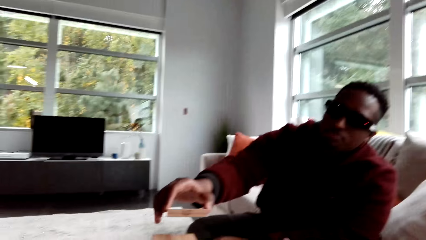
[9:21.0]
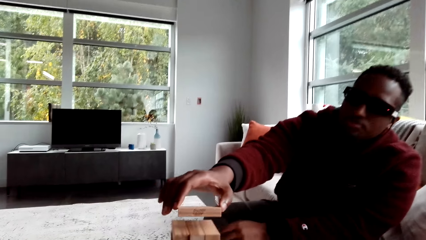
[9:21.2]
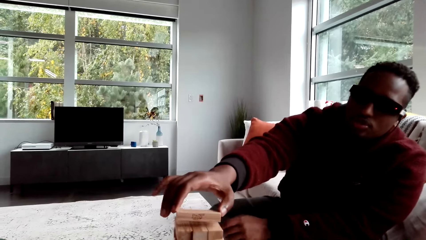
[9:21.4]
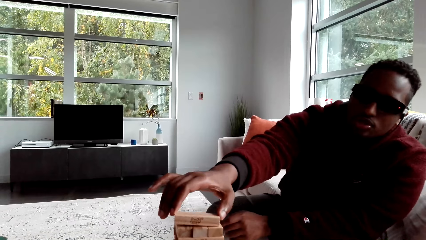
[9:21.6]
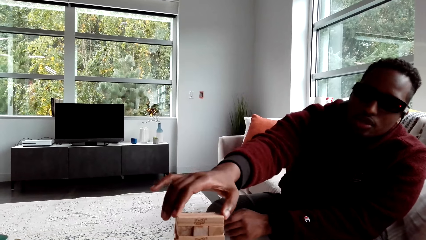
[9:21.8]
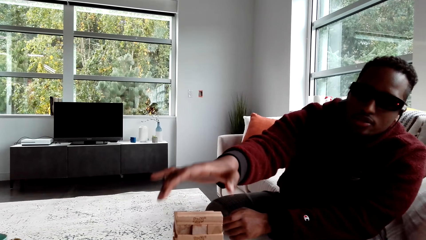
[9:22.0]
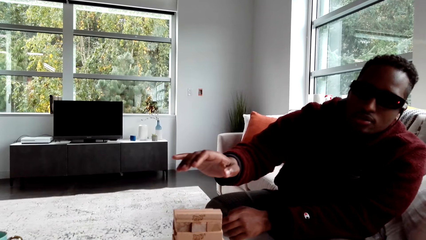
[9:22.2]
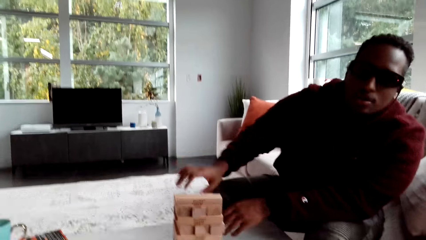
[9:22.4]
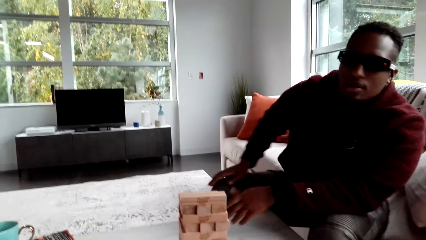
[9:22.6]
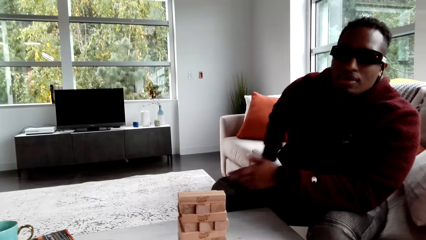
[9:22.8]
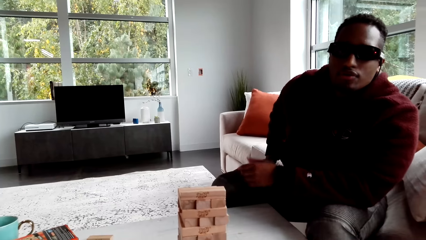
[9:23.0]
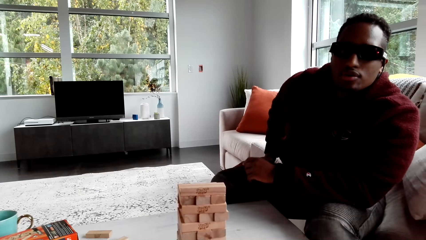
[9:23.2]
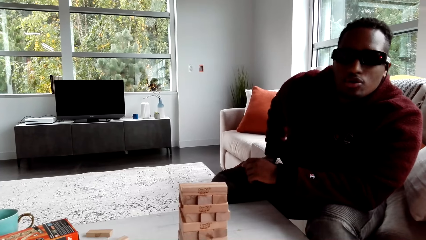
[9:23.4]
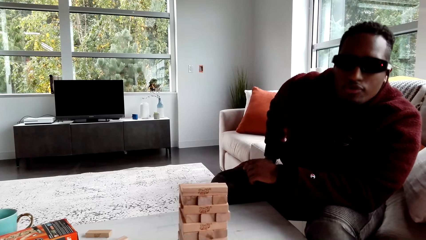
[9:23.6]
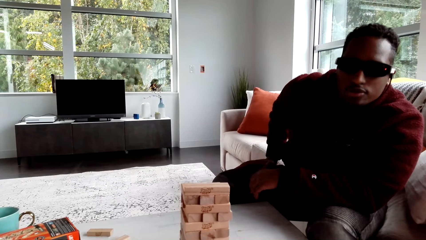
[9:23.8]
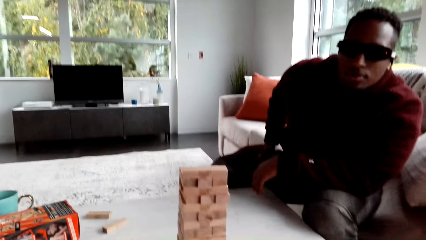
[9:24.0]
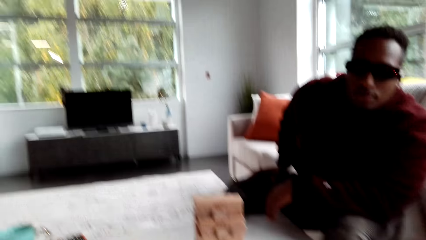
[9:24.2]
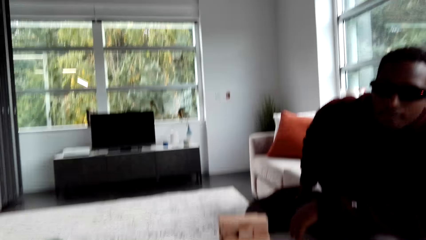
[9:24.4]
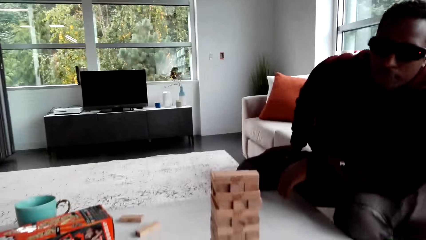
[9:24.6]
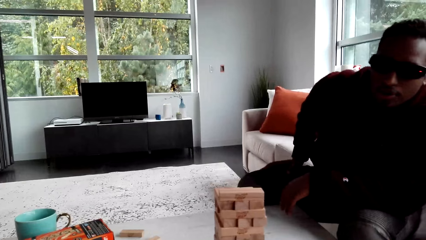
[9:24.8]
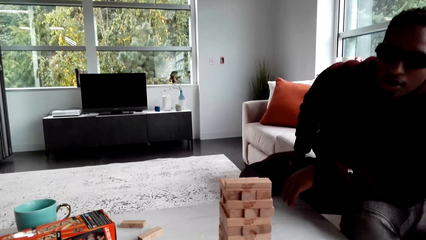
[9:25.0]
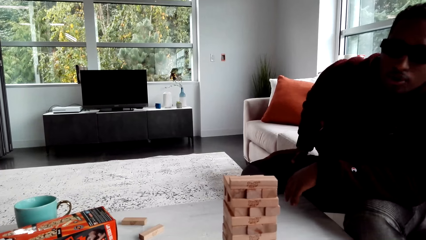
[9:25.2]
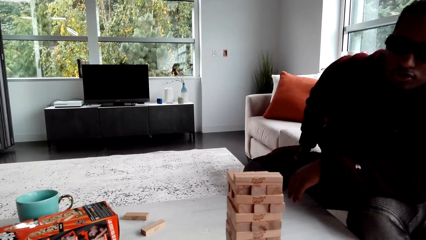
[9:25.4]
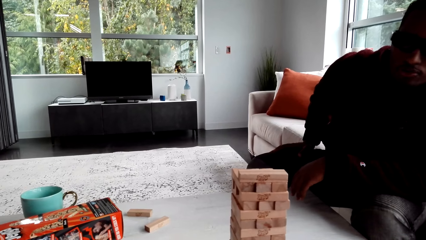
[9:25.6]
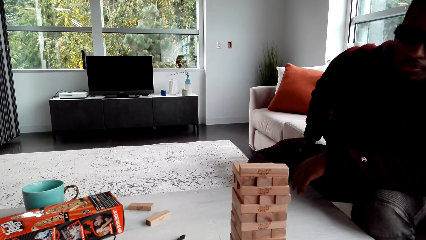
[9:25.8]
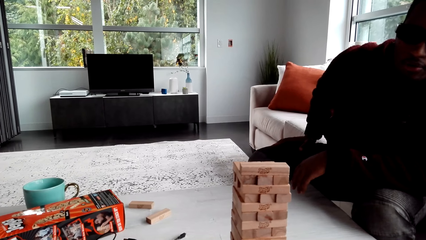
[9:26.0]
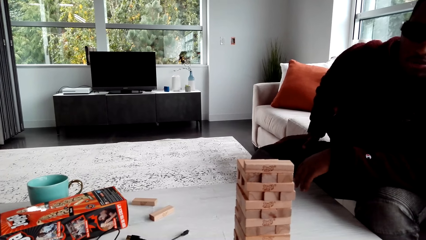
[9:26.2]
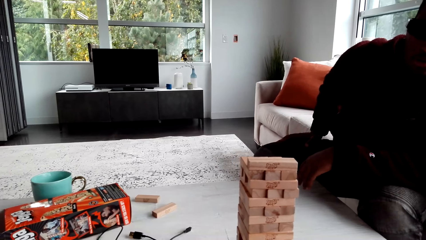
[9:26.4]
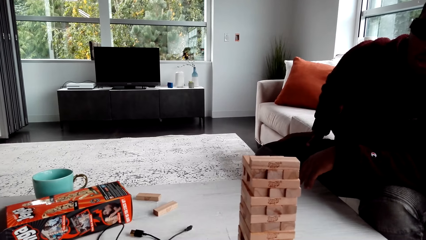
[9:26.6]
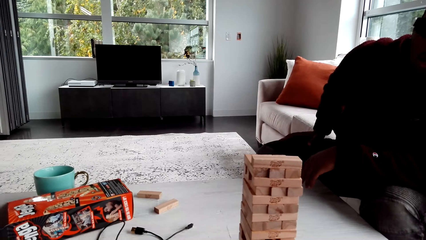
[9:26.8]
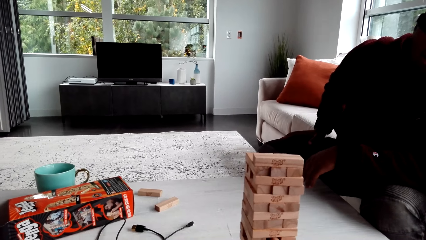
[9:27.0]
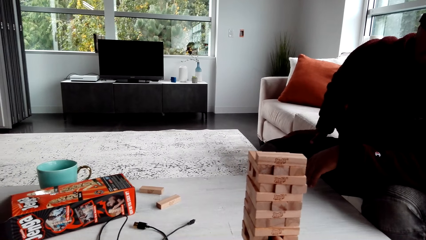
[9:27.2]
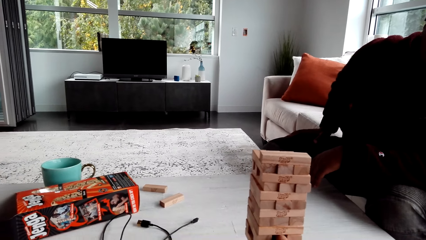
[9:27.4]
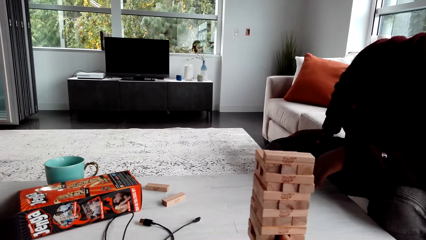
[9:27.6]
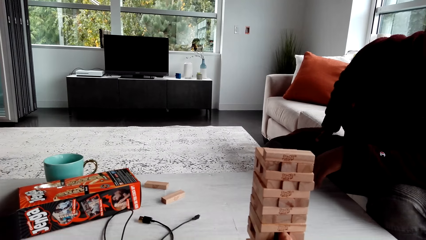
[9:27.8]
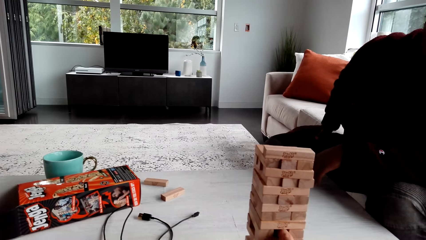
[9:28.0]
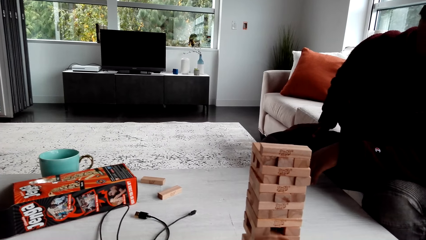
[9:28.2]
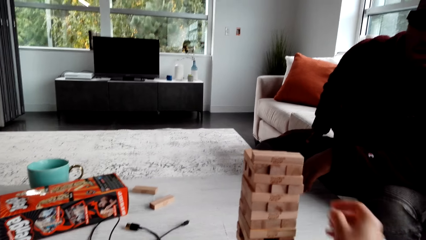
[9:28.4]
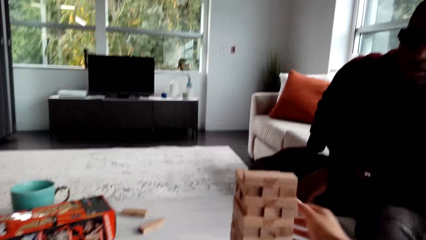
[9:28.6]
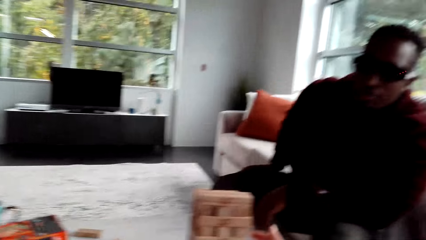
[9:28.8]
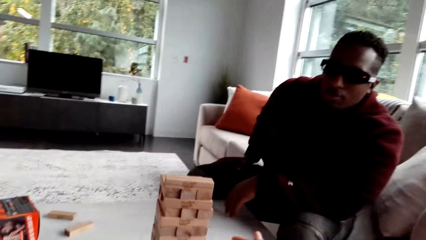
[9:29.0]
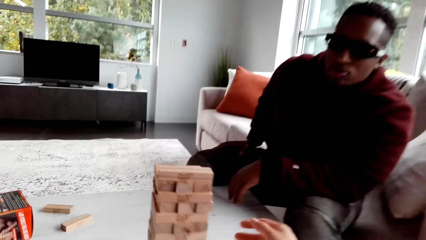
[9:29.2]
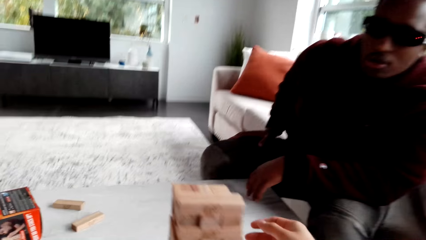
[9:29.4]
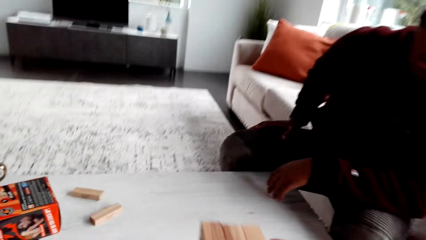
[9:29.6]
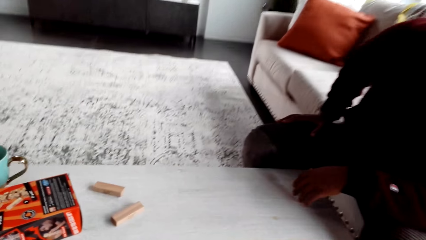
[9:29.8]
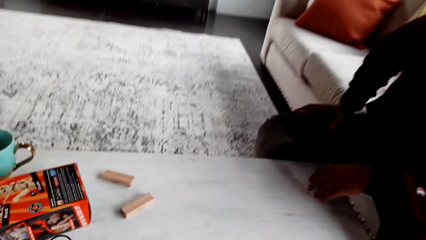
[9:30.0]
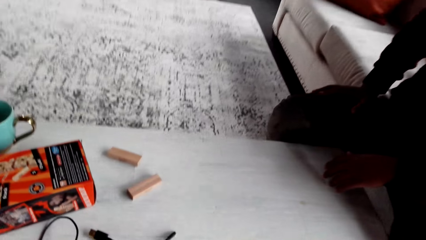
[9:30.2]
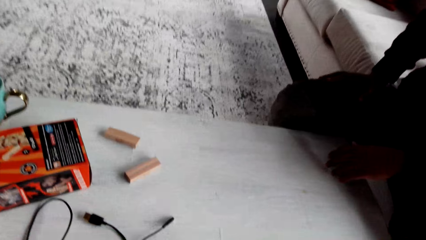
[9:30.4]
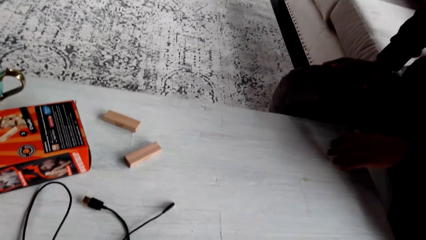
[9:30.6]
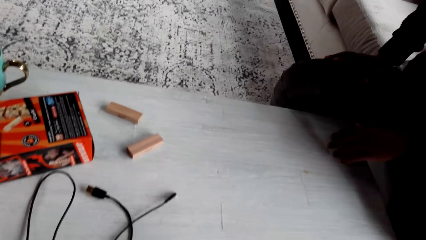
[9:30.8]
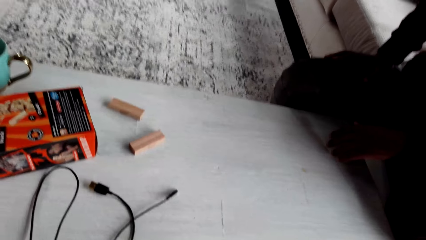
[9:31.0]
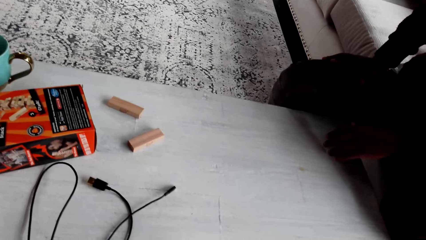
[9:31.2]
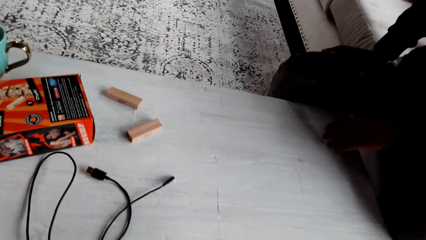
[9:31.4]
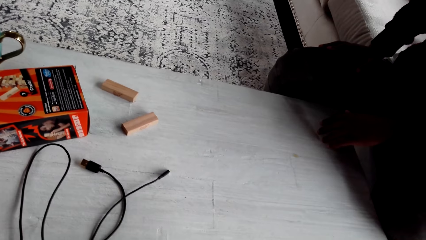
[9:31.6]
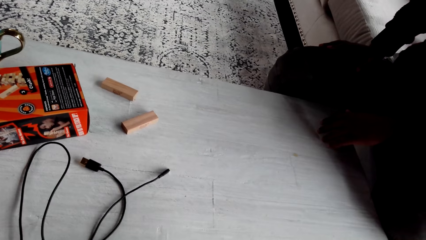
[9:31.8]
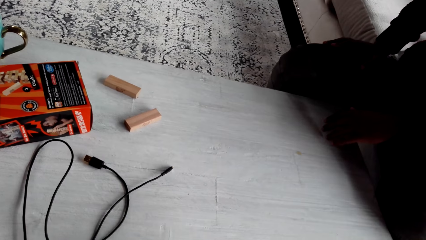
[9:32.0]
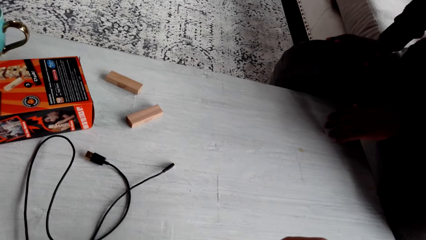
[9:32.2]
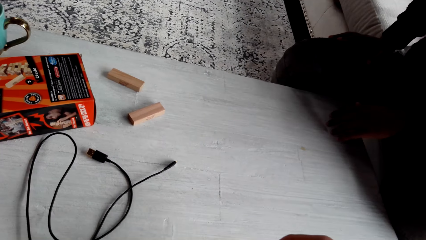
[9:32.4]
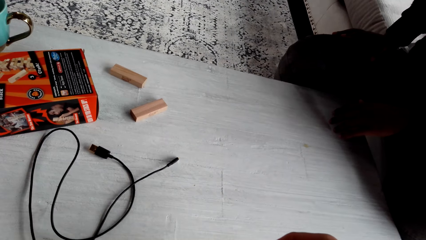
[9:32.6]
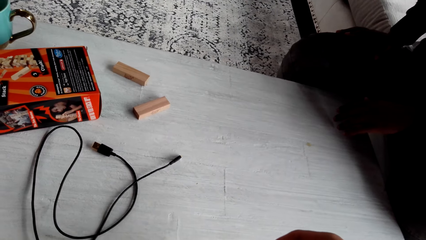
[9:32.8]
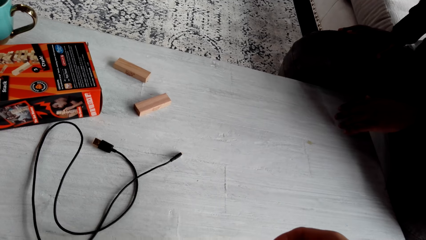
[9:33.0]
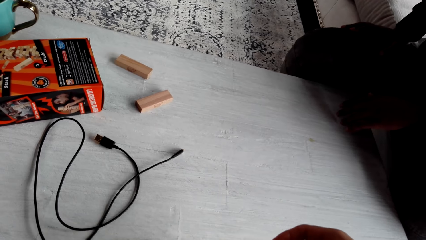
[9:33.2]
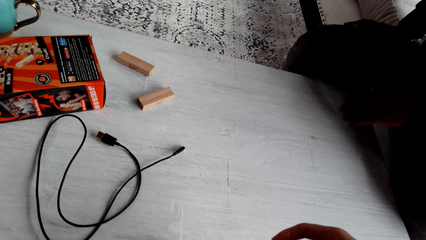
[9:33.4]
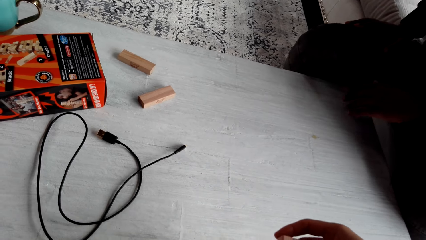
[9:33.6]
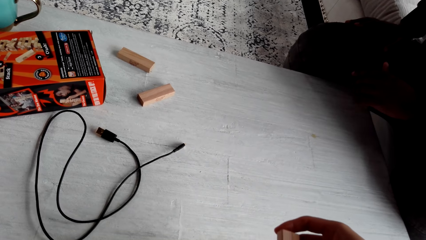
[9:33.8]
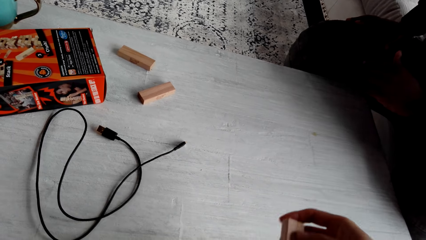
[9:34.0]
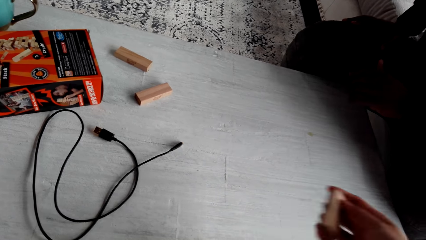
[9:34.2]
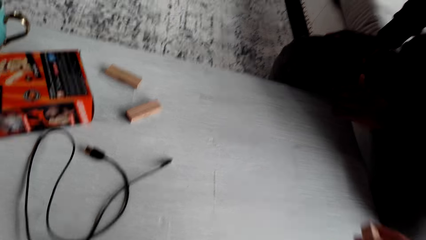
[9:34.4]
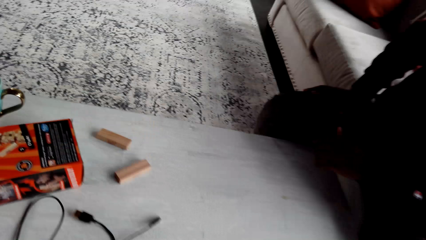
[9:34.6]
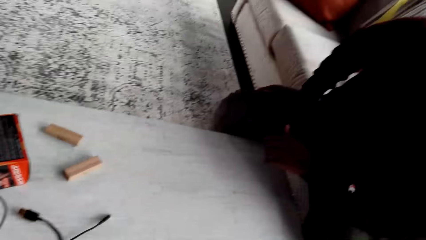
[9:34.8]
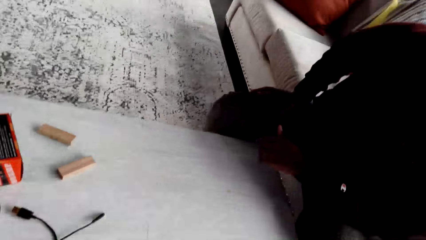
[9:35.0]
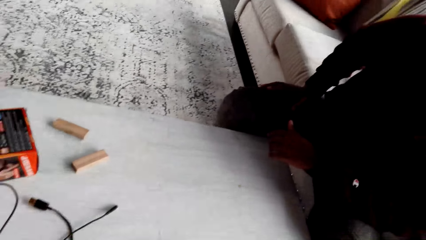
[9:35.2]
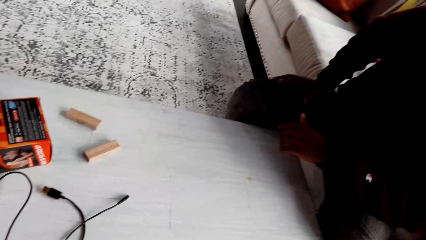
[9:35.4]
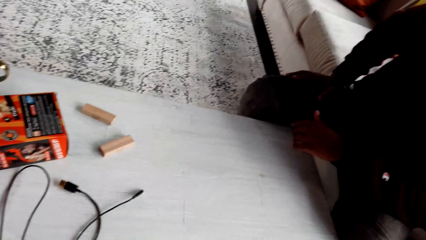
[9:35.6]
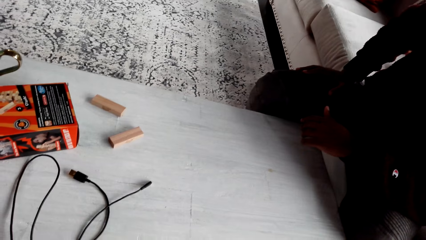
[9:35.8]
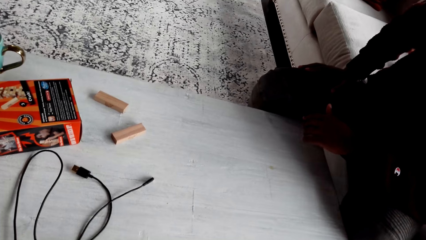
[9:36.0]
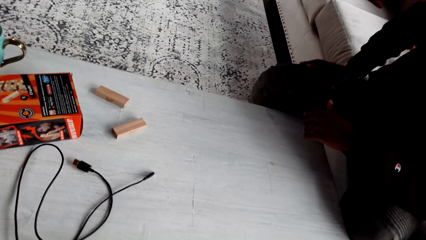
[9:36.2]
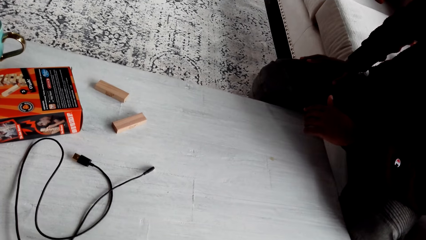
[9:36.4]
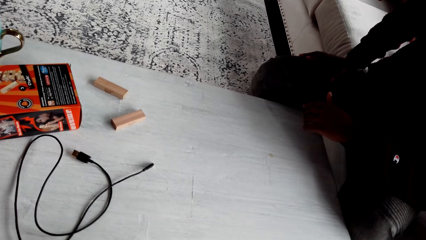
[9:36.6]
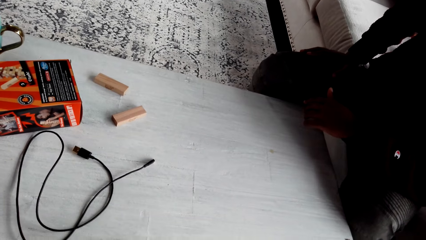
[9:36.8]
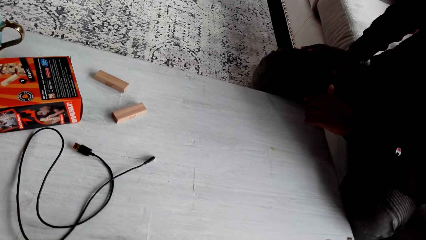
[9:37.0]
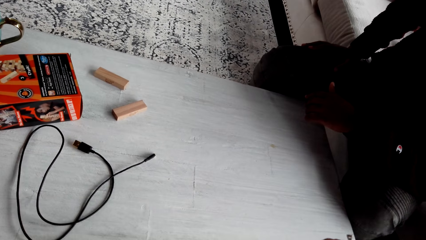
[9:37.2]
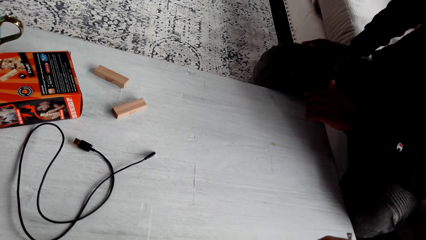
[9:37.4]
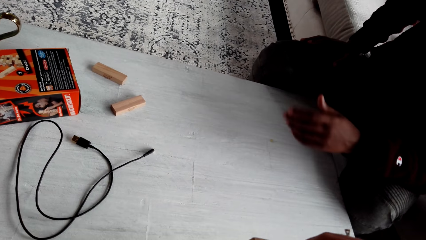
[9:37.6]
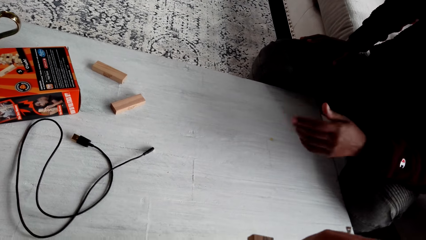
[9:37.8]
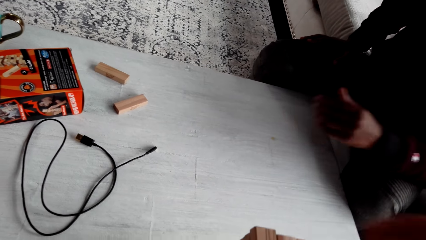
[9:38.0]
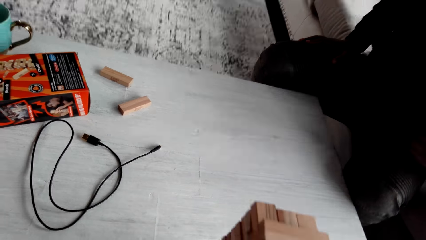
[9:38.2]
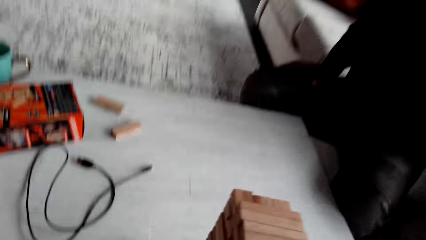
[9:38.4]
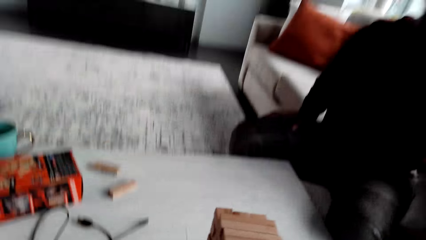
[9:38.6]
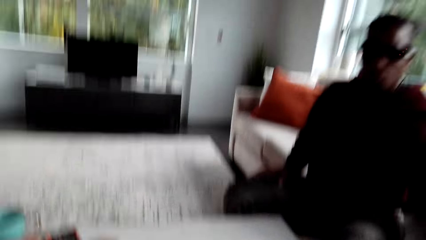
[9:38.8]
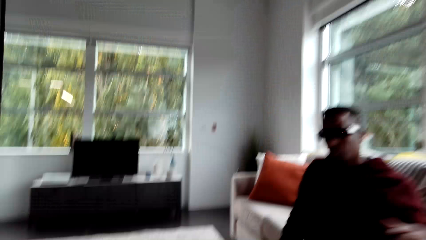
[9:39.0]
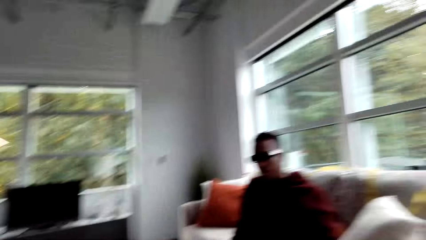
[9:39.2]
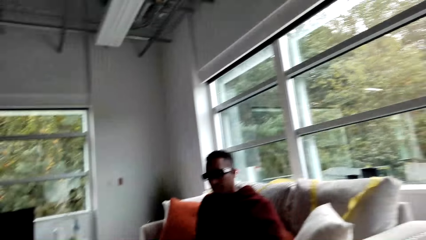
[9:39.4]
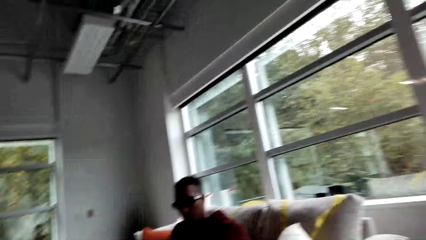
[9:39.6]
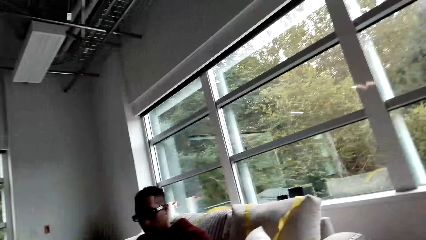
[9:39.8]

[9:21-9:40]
A person plays the jenga game. The person dialogues with the camera wearer. The camera wearer looks around. The person dialogues with the camera wearer. The camera wearer plays the jenga game. They look around. The person dialogues with the camera wearer. The camera wearer looks around. They look around again.
